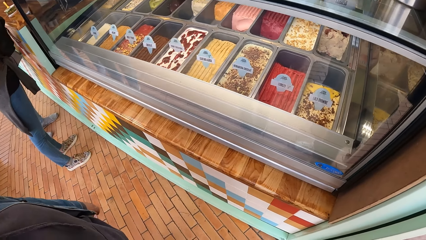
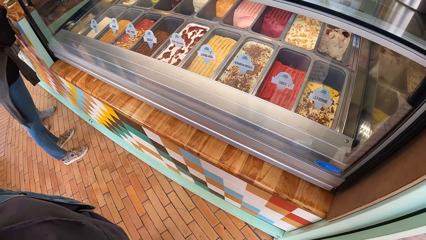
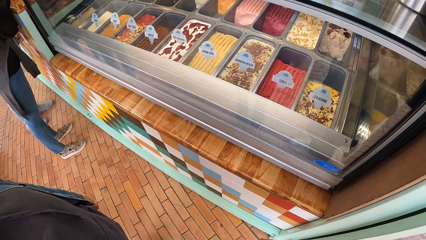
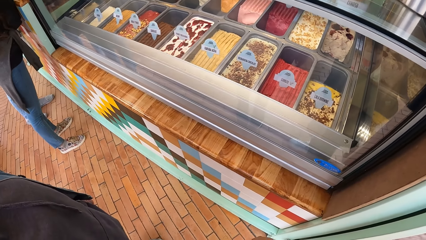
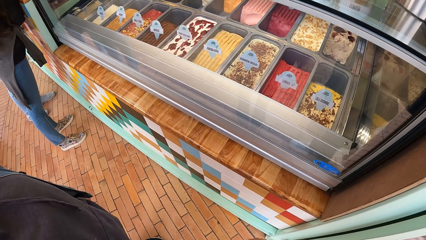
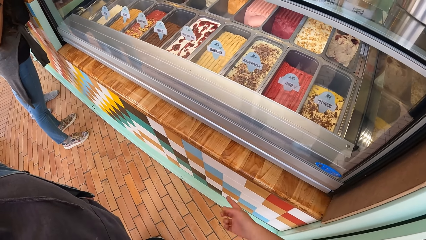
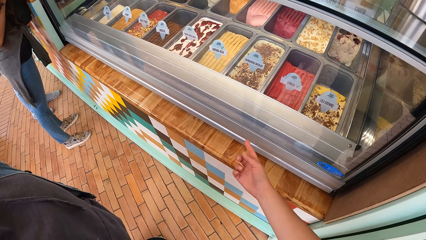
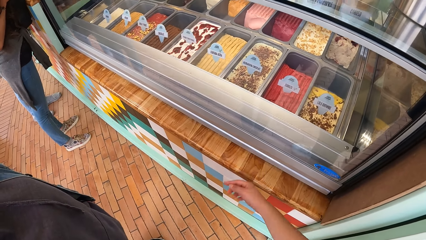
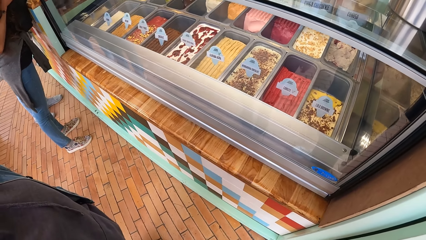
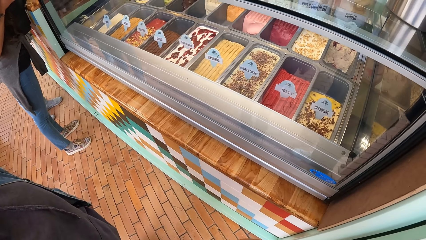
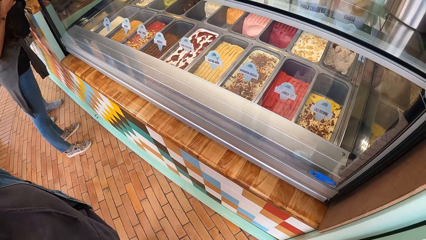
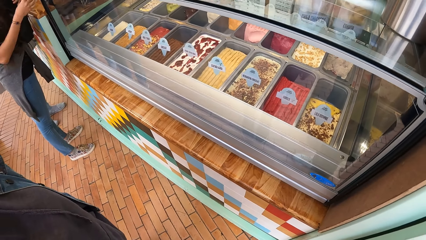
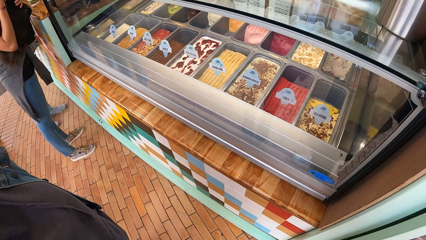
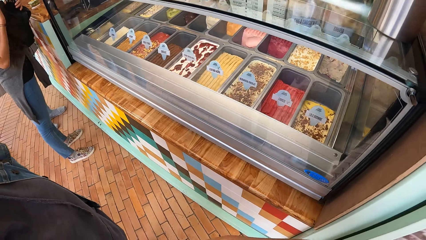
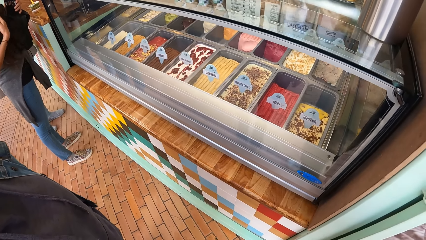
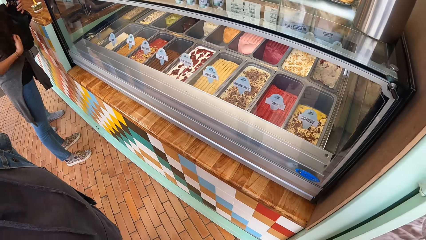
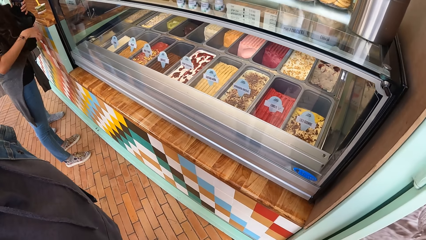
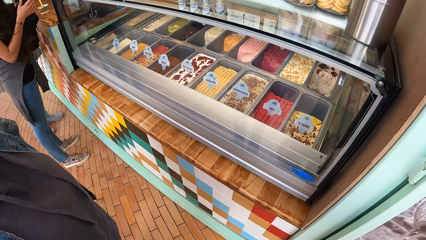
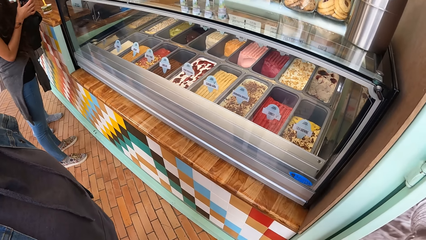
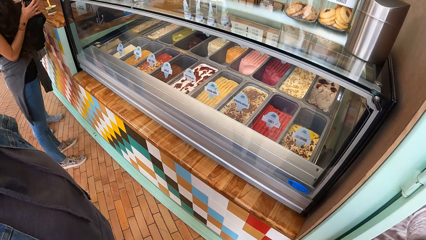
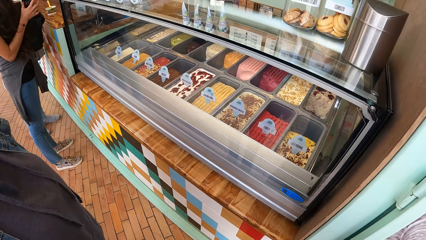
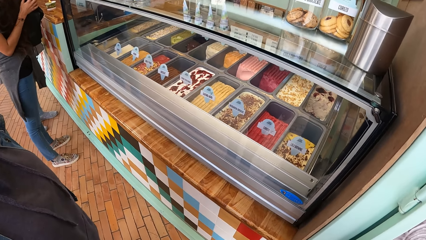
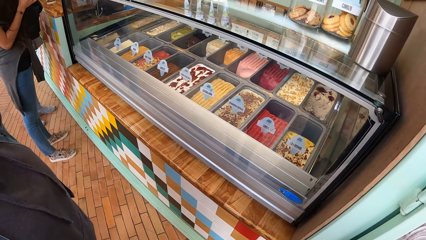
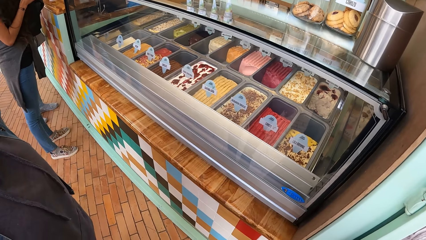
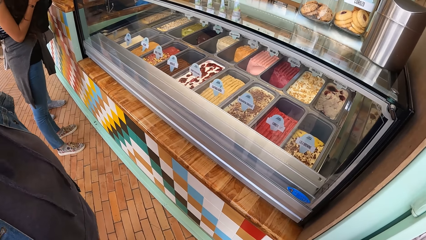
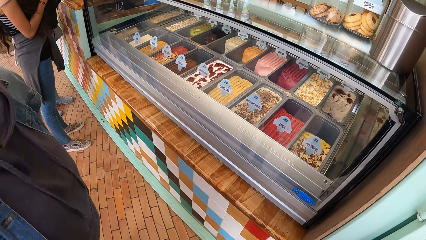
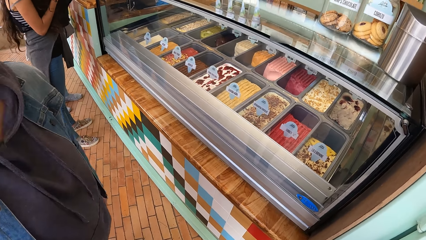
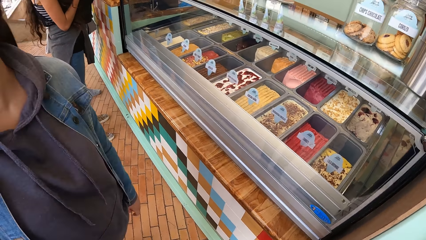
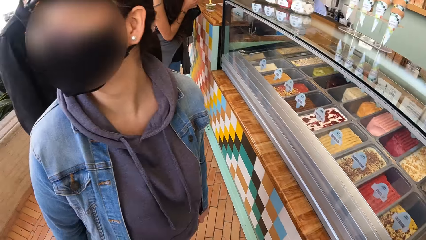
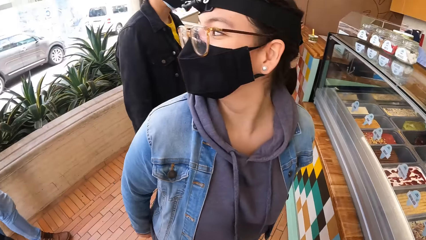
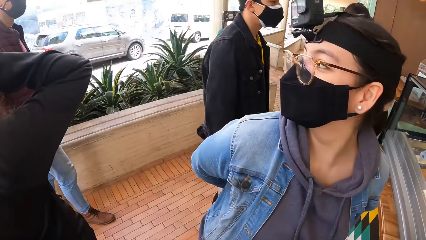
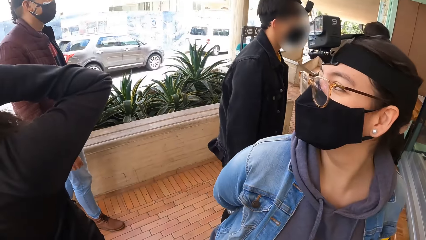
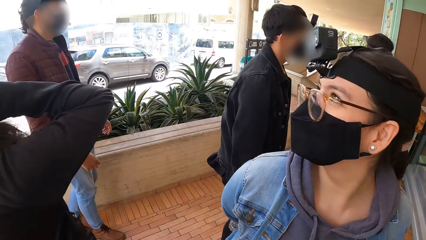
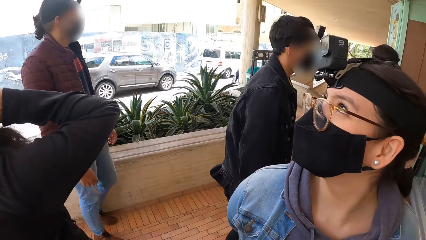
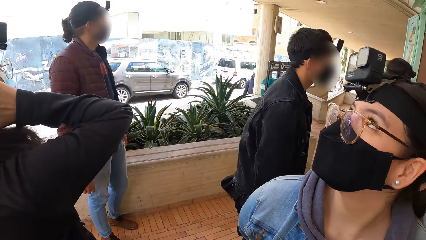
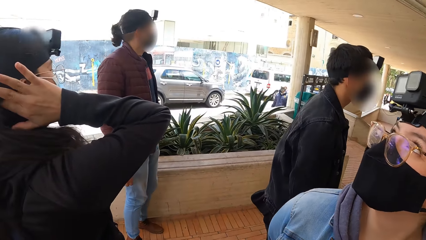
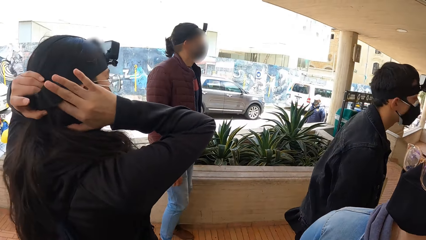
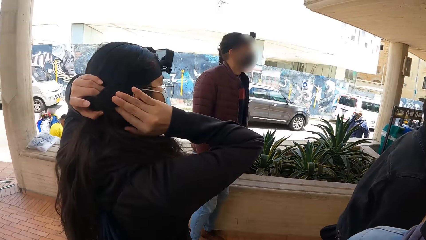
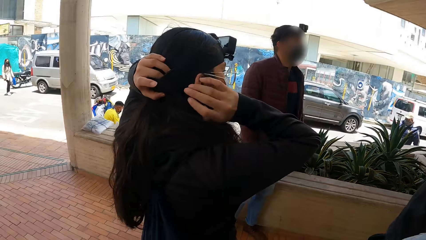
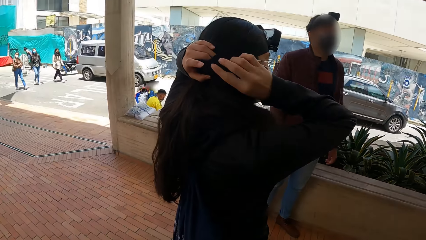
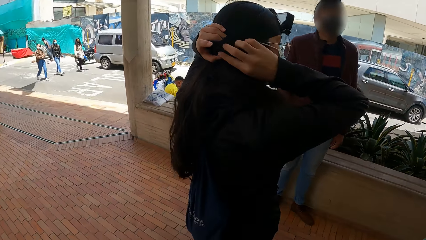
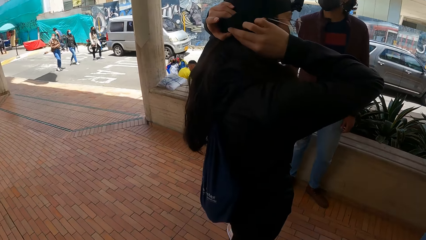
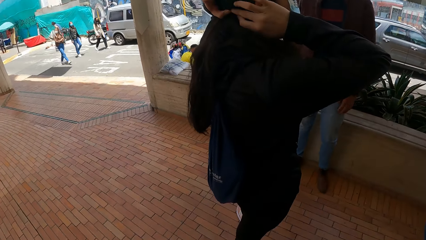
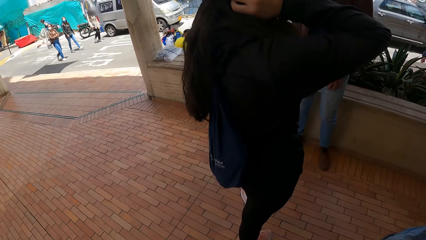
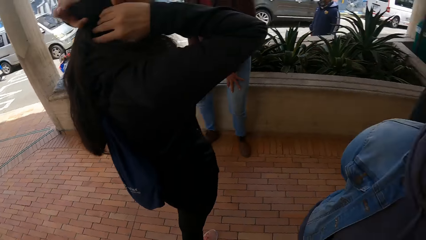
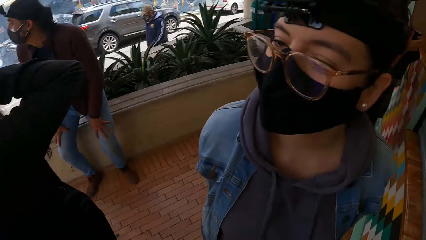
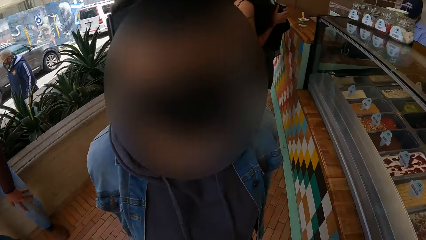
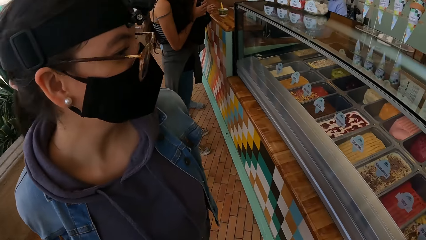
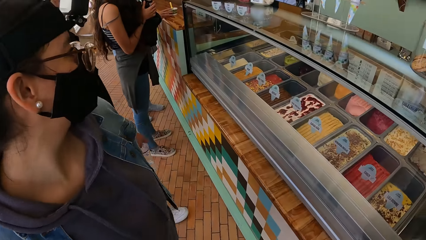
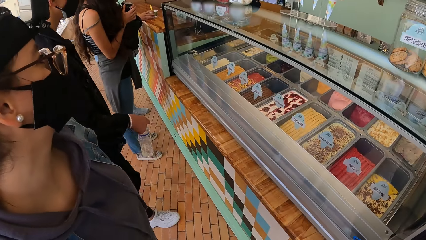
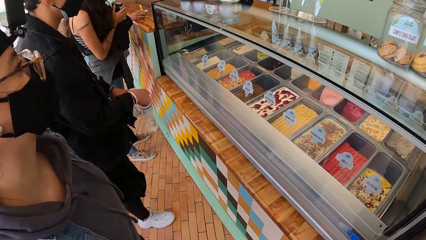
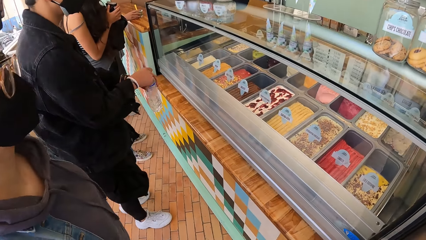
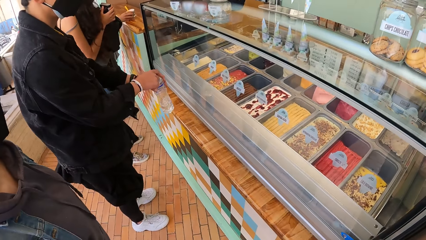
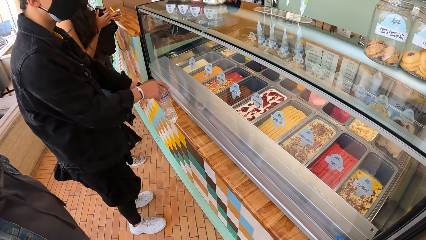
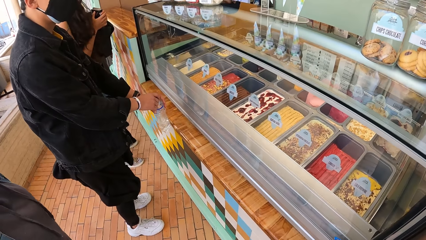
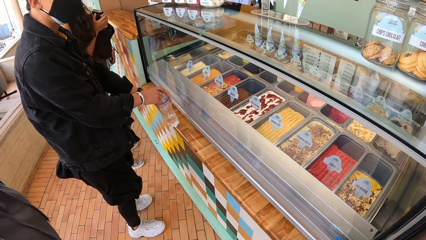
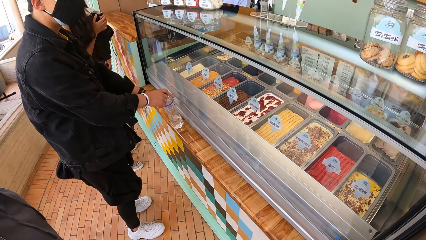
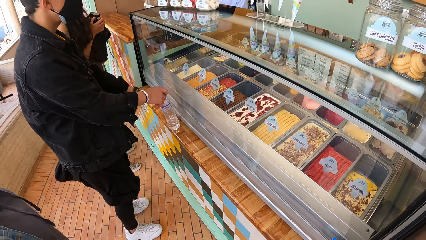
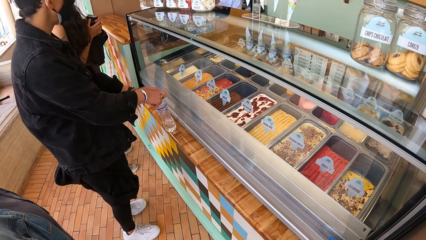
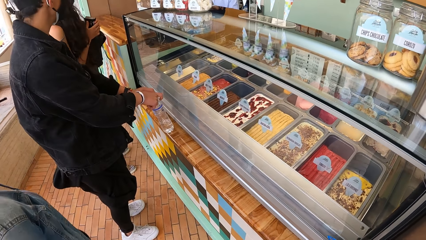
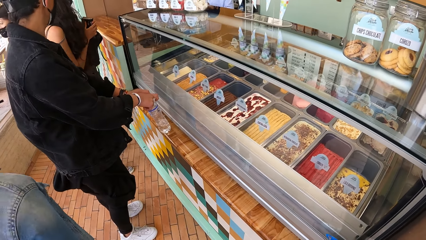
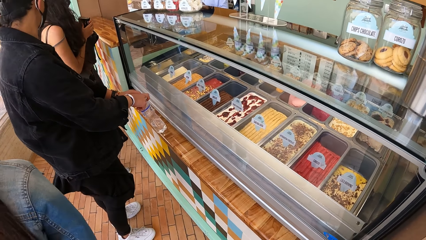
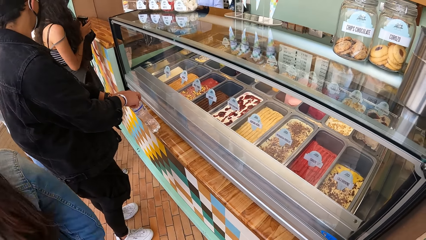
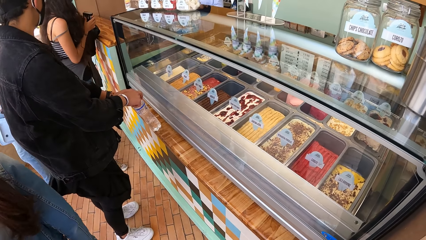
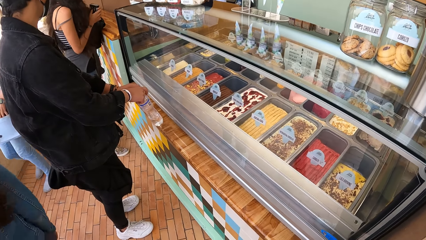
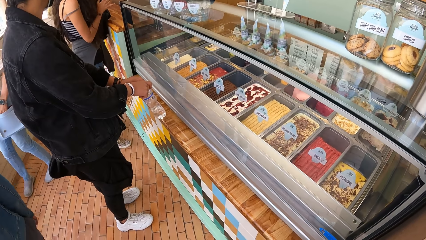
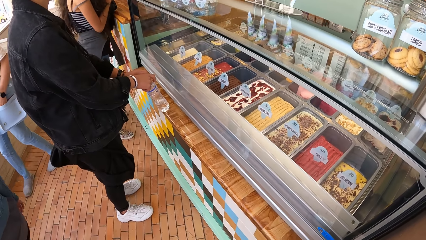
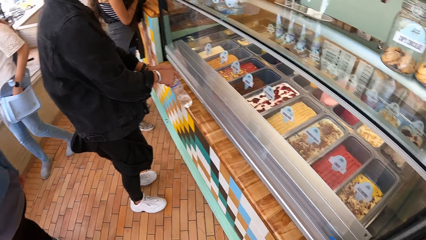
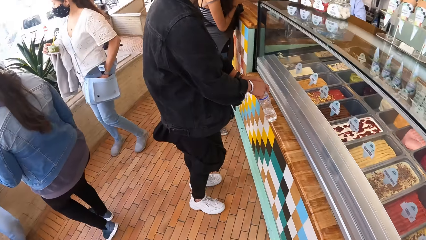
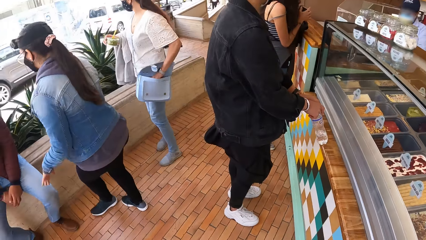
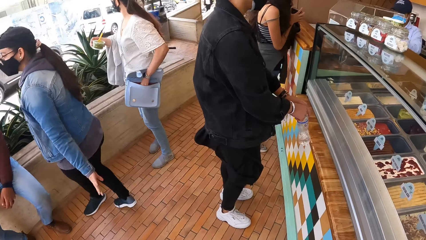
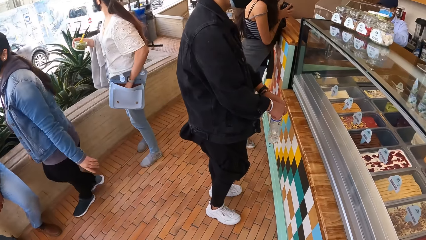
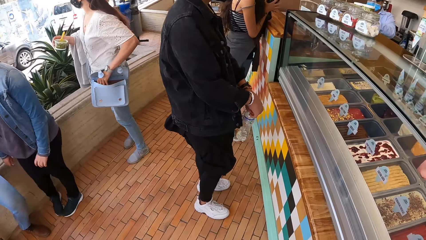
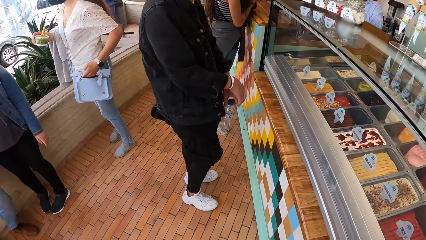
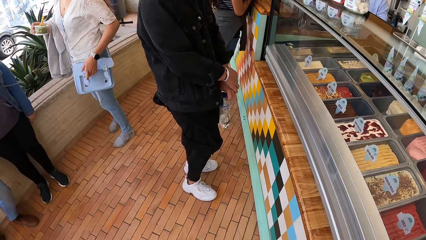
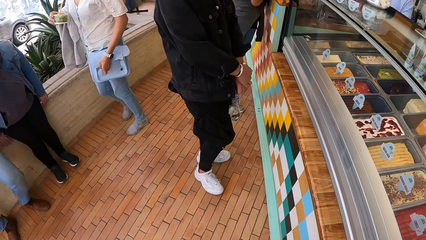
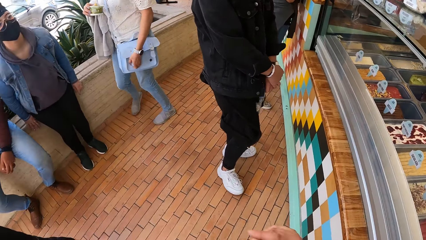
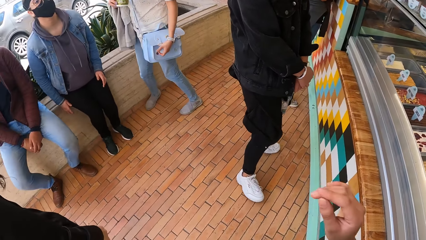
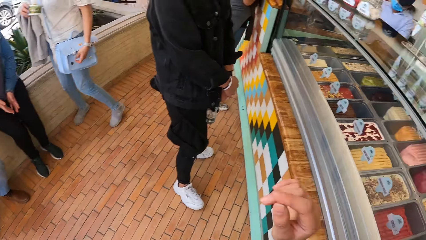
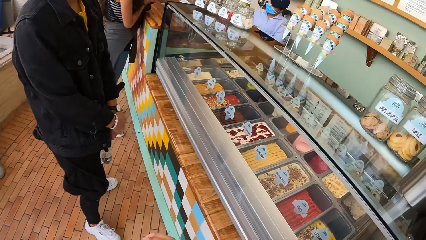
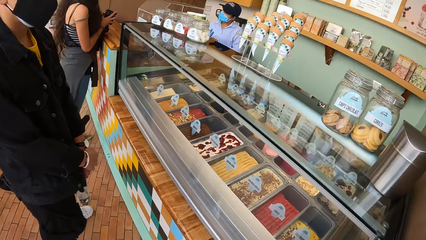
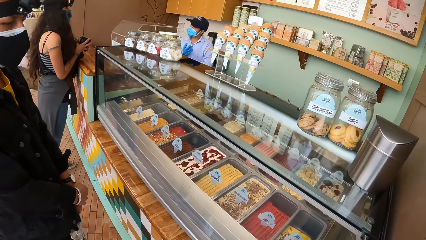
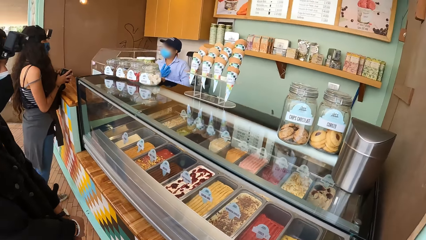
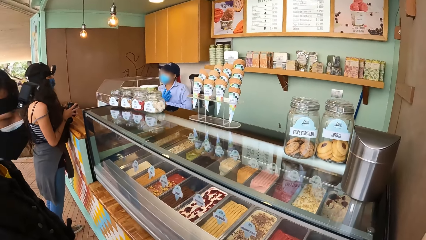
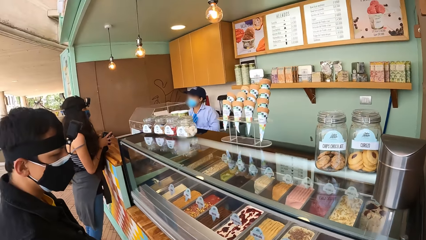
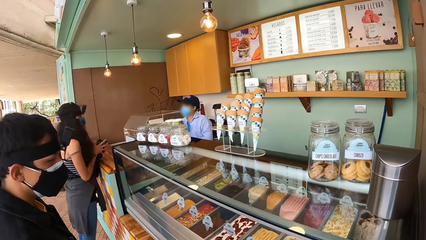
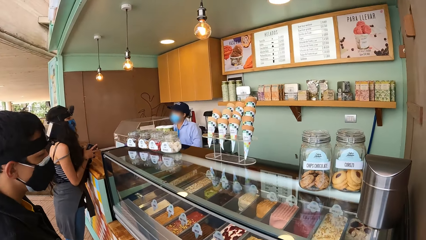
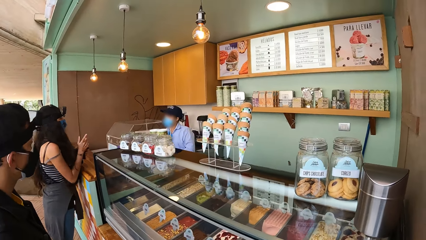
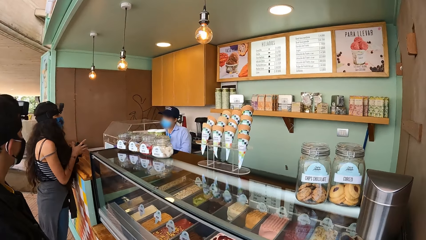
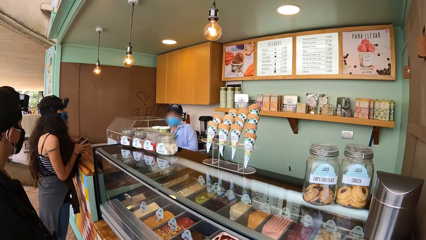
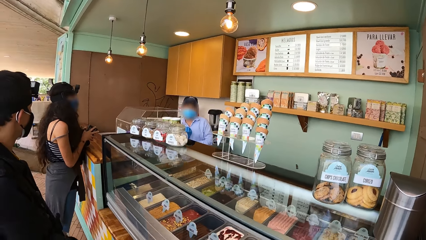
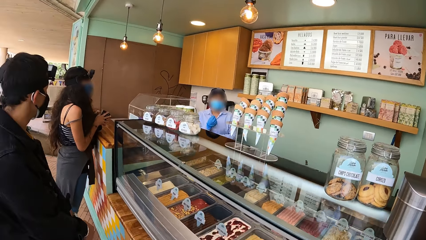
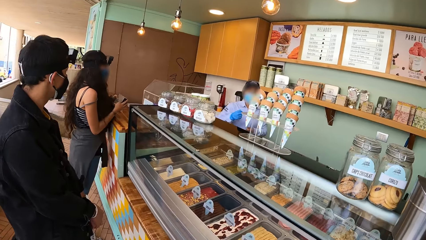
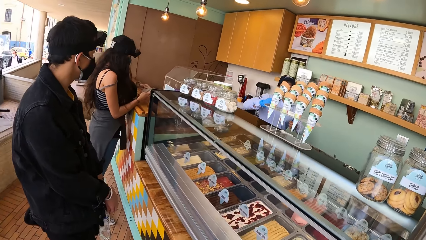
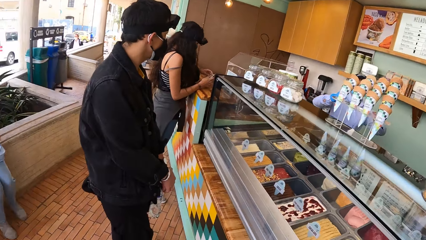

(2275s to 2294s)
The camera wearer points her right finger on the ice cream shop. She looks around the road. The woman picks the cup of ice cream from the counter with her right hand. Another woman sits on a wall. The camera wearer raises her right hand. The first woman sits on the wall. The camera wearer looks around the ice cream shop.
